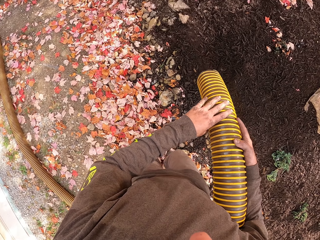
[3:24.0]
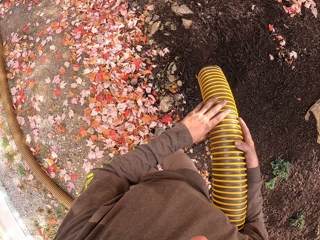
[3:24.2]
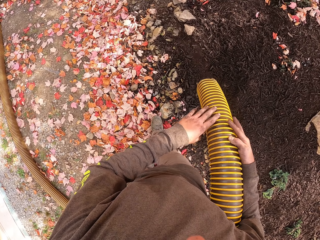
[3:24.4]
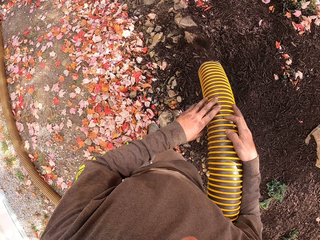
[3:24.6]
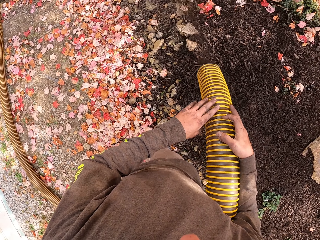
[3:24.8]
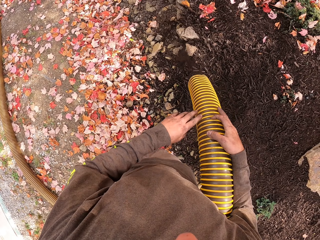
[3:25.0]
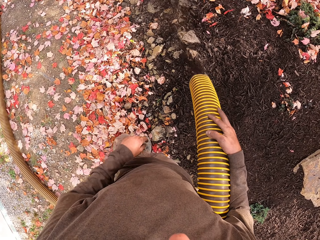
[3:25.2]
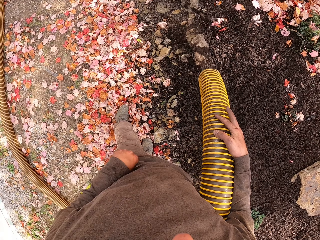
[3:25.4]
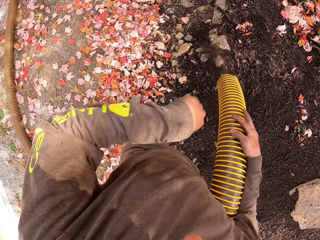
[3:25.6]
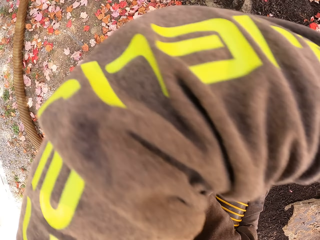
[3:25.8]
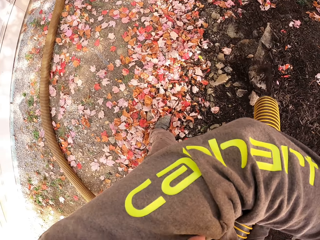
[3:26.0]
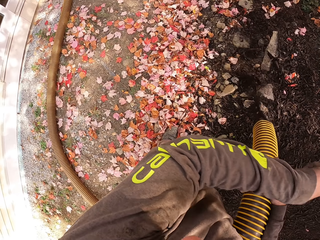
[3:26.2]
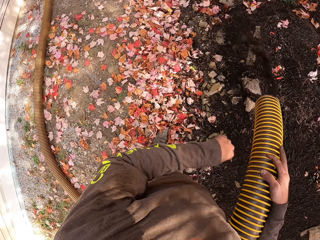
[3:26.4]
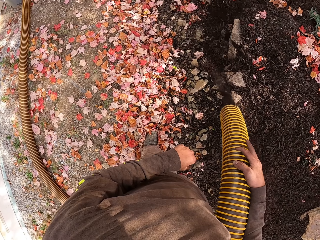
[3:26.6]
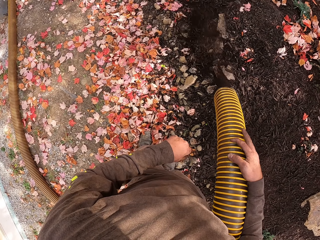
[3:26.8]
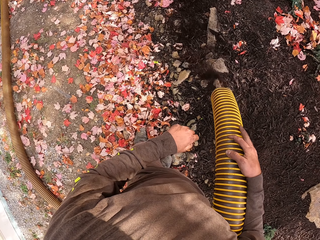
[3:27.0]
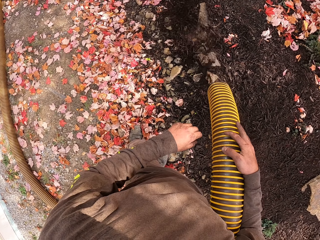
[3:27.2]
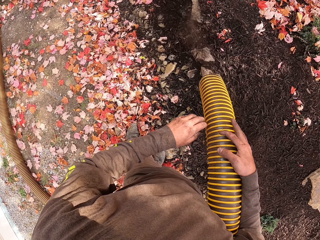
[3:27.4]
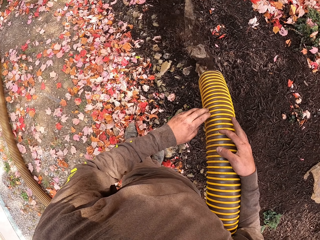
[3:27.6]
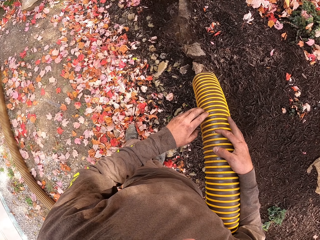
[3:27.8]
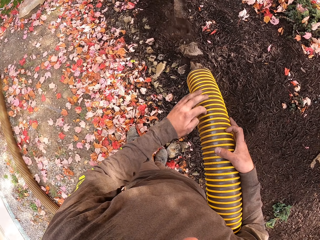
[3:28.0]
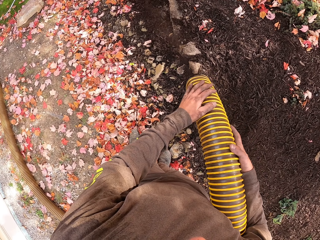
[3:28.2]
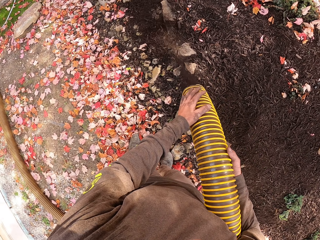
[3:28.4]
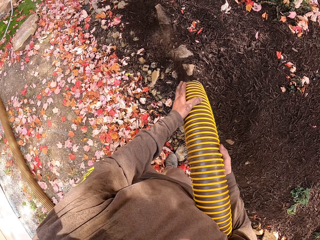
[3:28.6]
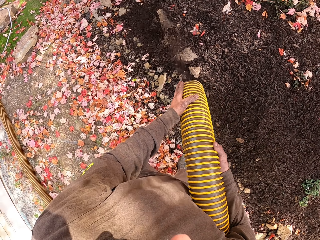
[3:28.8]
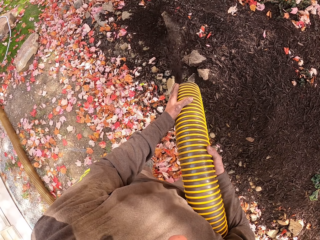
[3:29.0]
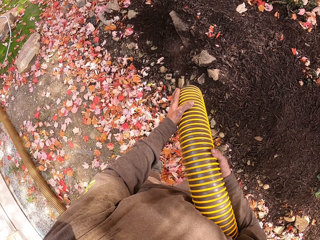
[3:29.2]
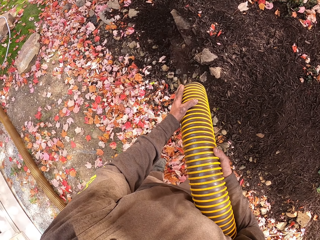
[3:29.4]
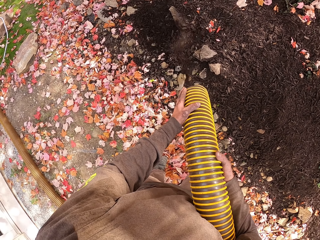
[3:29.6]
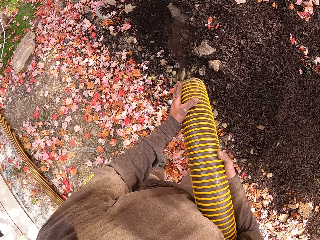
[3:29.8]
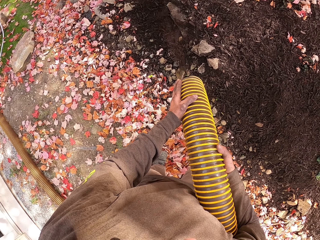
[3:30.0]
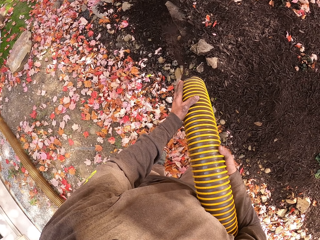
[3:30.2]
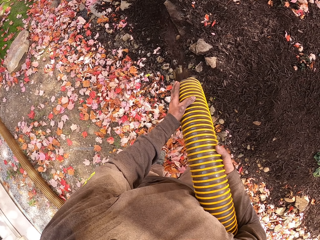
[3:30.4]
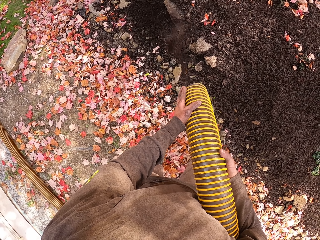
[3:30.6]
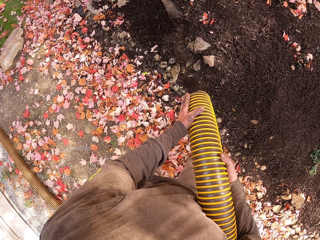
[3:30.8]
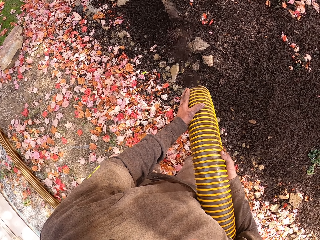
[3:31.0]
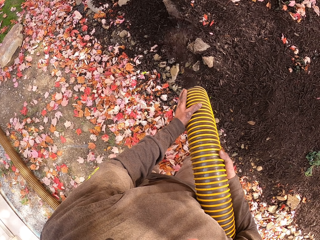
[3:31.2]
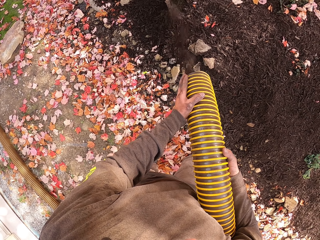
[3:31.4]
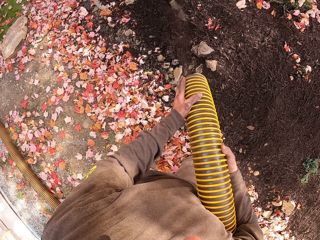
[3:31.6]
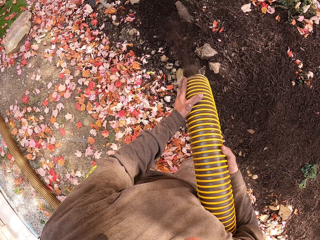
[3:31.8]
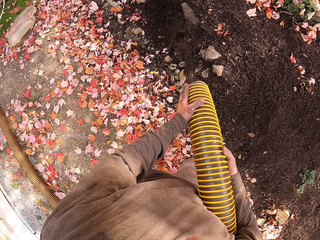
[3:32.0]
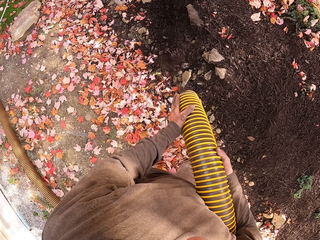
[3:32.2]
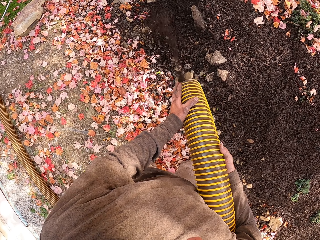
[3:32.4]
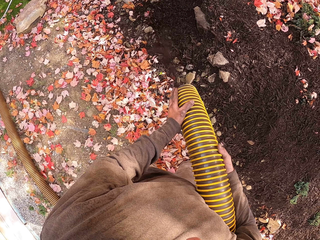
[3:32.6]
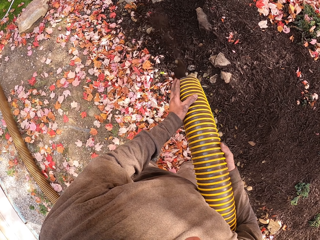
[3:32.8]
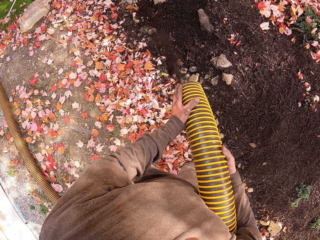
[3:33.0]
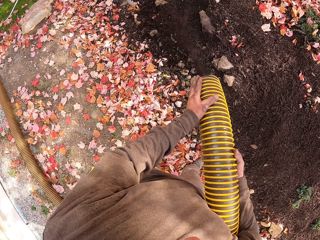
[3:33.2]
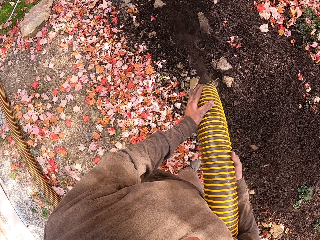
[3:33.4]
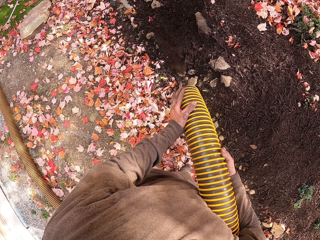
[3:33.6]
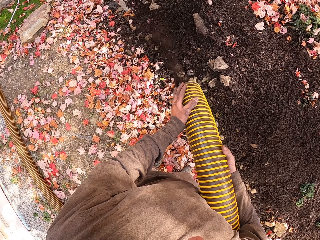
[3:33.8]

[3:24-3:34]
The camera wearer holds the plastic pipe with both hands. They release the pipe. They hold the plastic pipe with the right hand. They lift the left hand, lower the left hand and swing the pipe. They hold the plastic pipe with both hands.

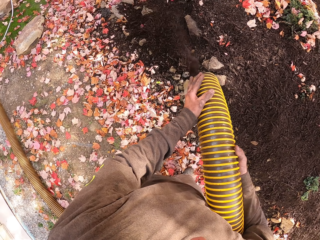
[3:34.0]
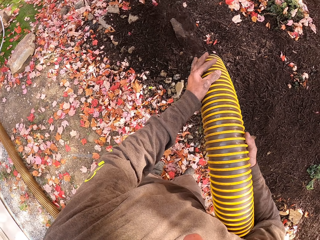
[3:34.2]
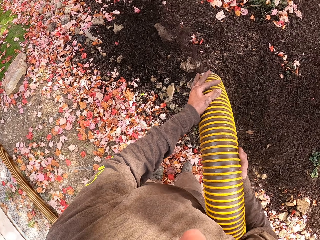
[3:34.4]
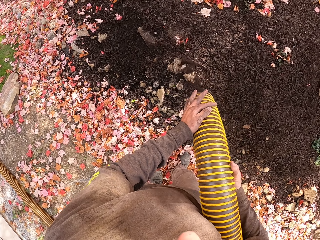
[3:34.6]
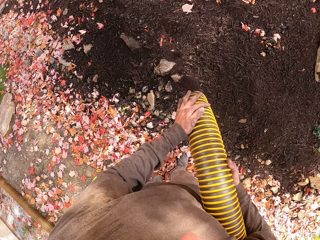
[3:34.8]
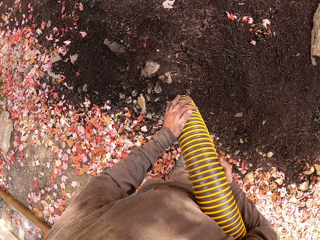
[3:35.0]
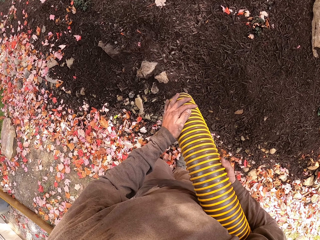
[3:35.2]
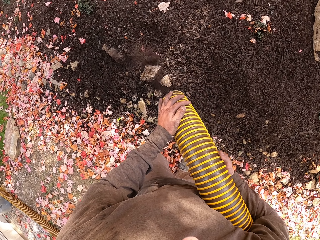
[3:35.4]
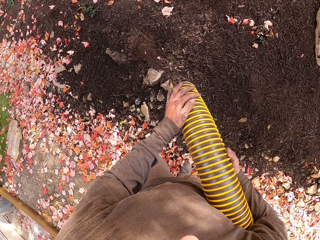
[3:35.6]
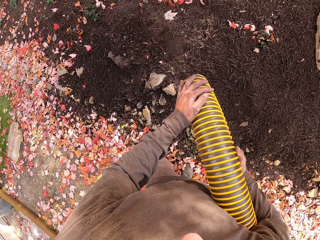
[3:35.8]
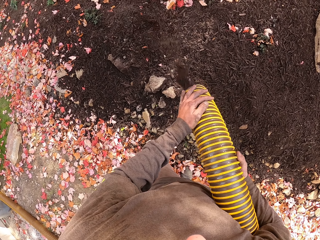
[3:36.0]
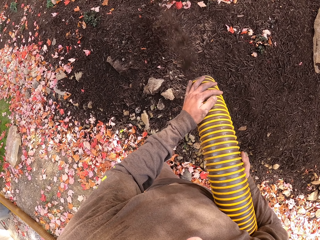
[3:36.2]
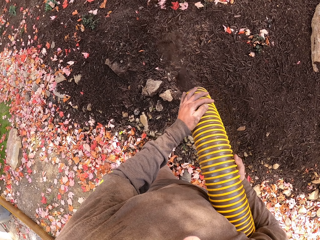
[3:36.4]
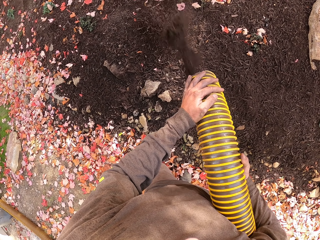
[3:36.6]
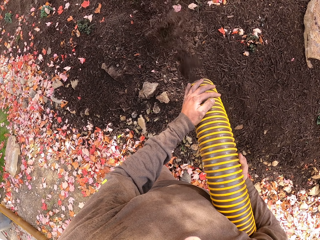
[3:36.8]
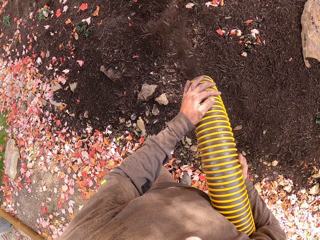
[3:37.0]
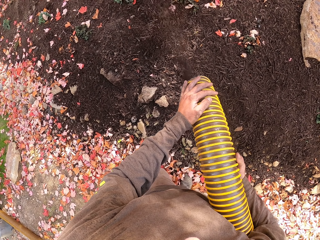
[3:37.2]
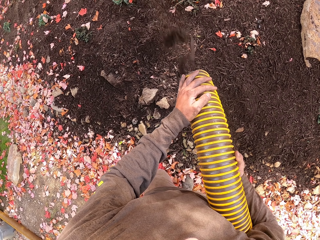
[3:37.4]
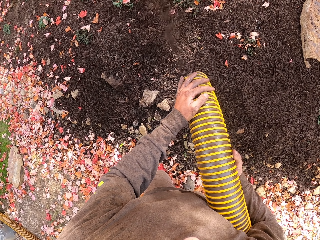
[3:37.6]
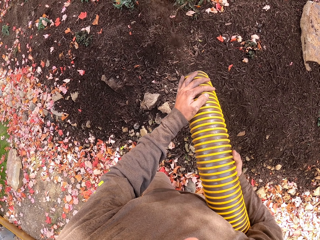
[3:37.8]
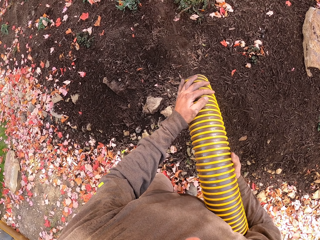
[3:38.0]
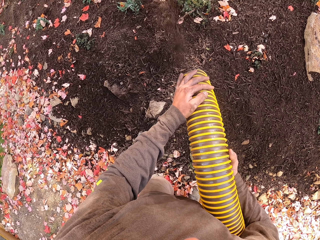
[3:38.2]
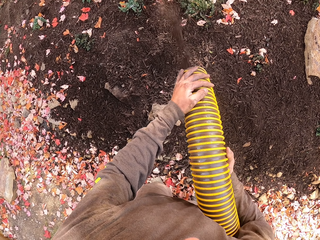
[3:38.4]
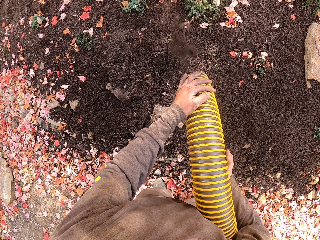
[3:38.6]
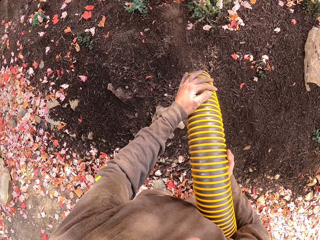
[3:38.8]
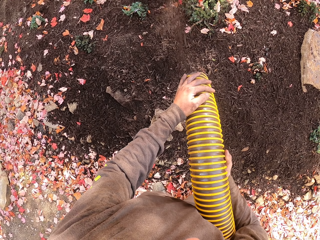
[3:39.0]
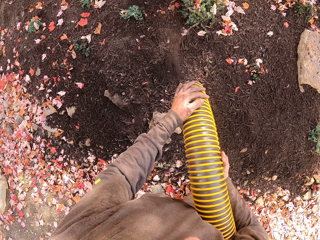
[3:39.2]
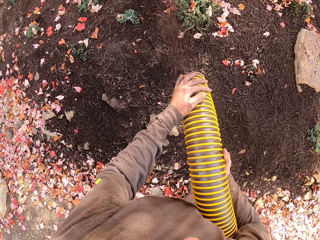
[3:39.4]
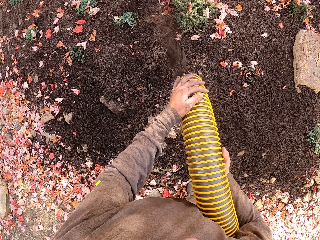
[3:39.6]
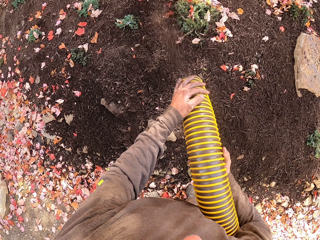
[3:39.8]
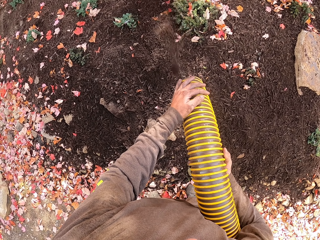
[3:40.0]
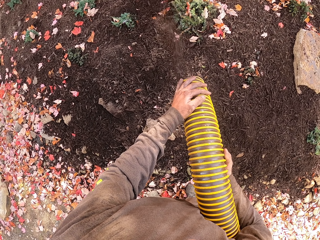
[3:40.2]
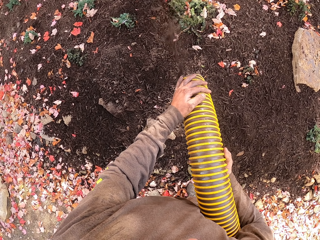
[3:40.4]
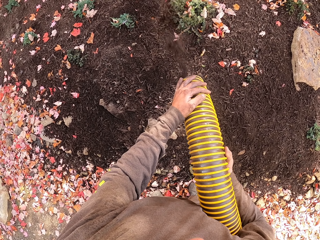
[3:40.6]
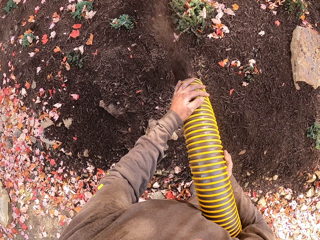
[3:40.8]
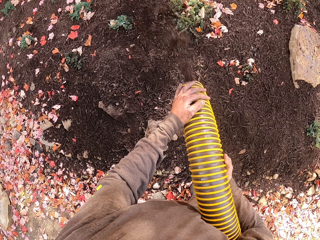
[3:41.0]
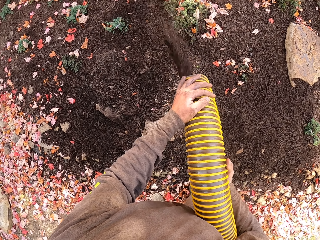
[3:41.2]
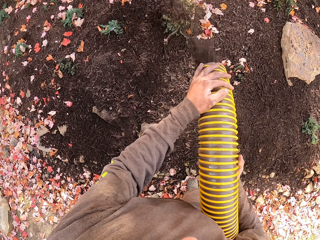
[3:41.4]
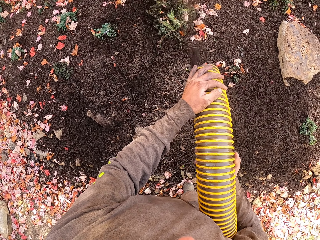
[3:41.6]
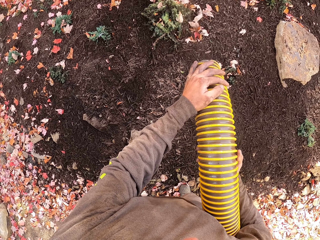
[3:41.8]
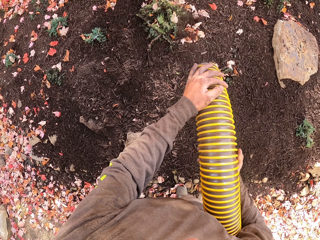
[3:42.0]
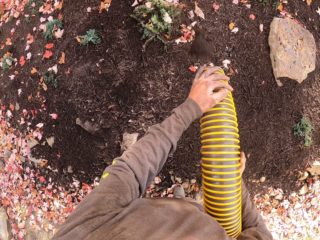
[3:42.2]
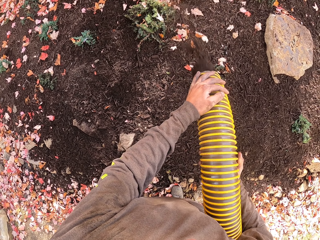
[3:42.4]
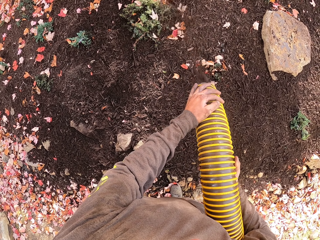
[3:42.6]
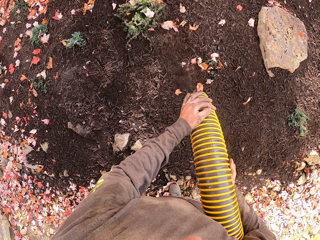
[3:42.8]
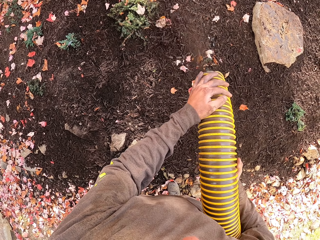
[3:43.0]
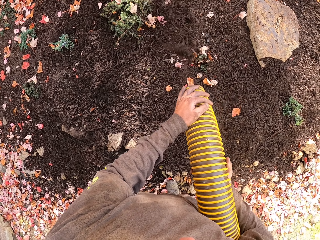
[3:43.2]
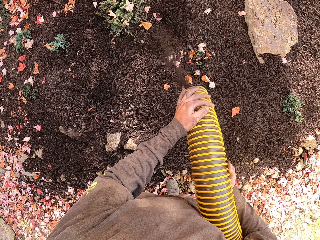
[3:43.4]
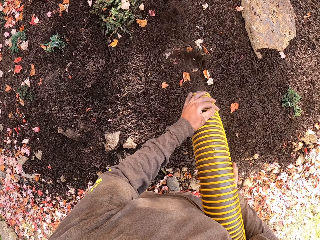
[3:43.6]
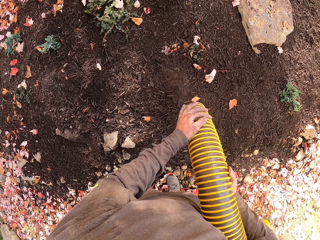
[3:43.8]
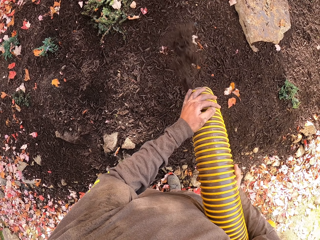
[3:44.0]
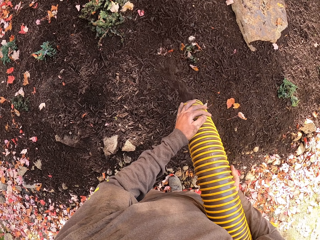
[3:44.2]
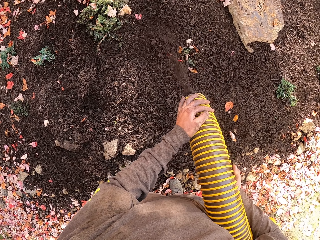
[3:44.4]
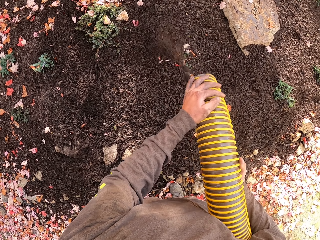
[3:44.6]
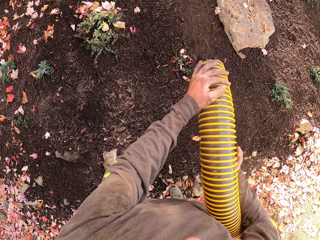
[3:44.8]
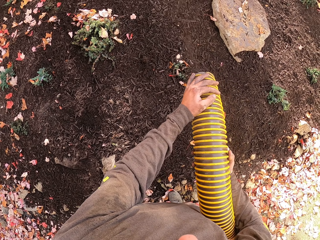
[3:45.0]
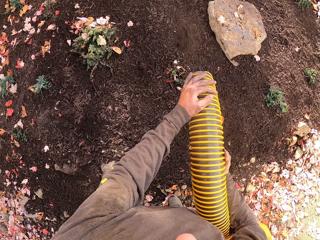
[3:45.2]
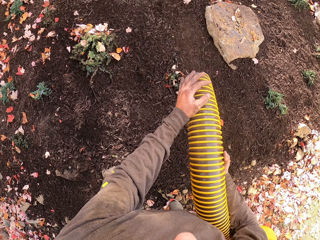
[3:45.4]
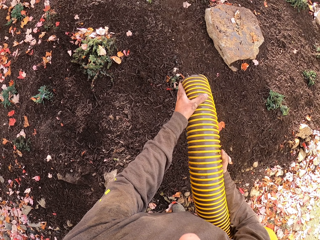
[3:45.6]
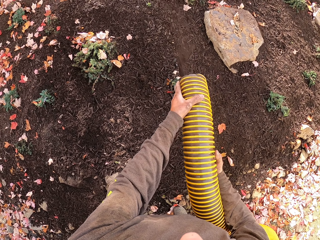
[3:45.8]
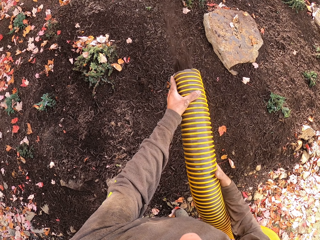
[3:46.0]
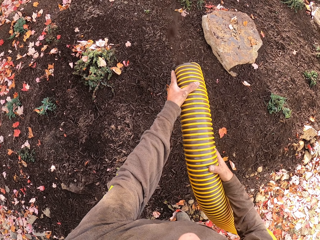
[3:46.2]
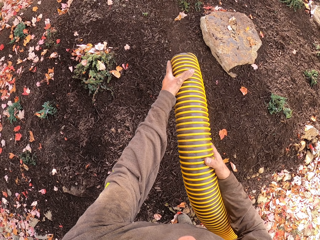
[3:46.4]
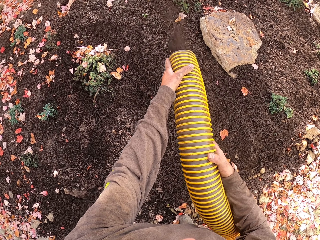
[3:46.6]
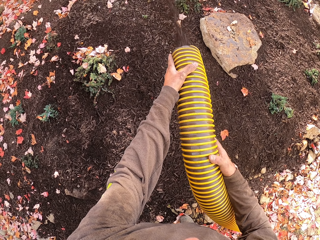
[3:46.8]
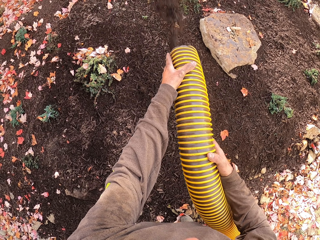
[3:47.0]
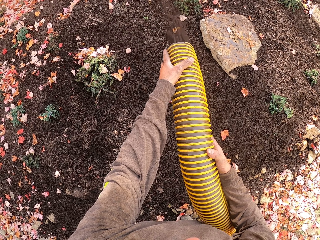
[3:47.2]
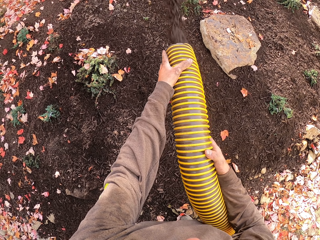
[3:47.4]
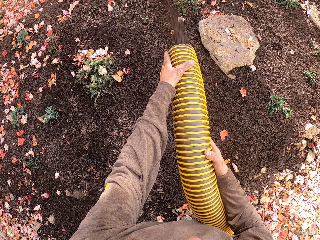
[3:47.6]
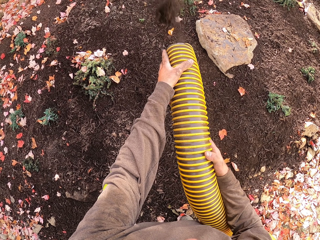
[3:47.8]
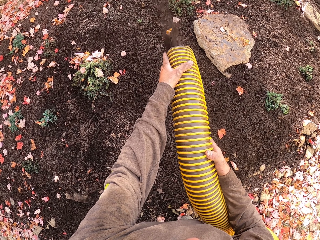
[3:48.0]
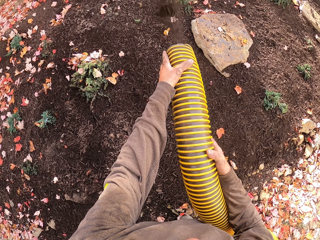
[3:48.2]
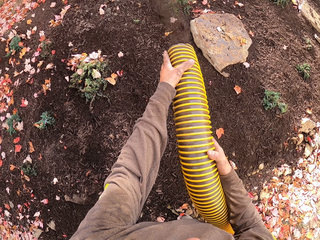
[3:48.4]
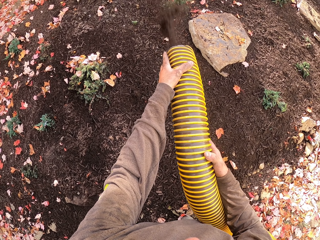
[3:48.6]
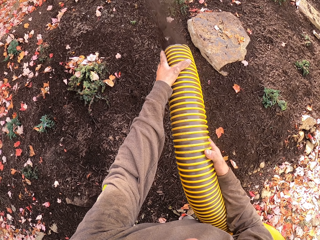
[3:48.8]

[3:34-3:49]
The camera wearer spills the soil on the ground. They move the hands.
